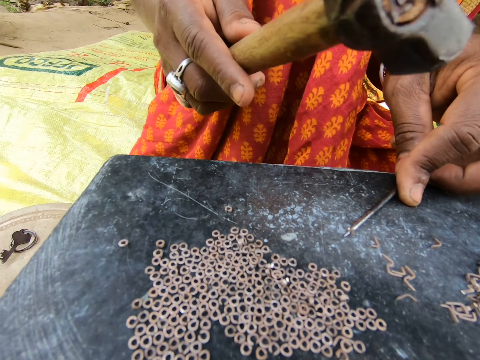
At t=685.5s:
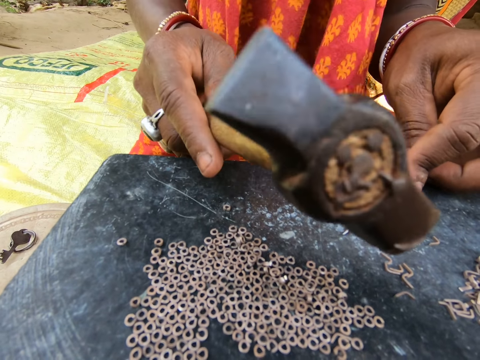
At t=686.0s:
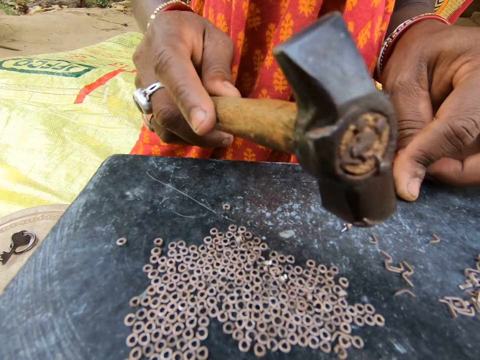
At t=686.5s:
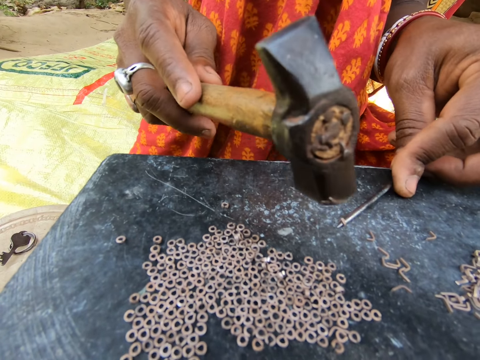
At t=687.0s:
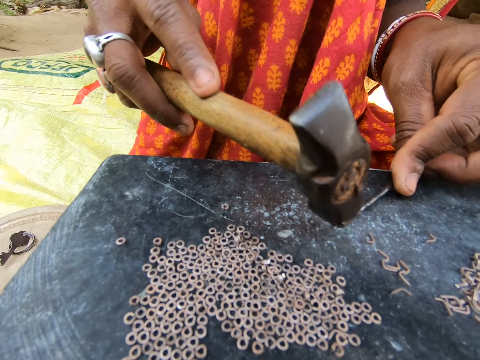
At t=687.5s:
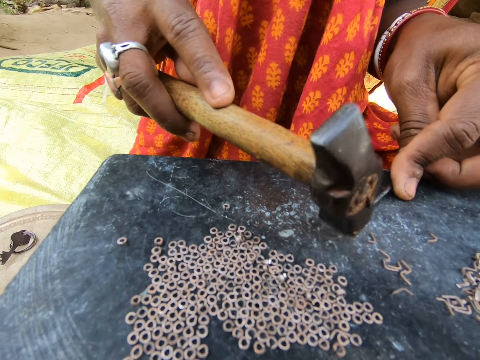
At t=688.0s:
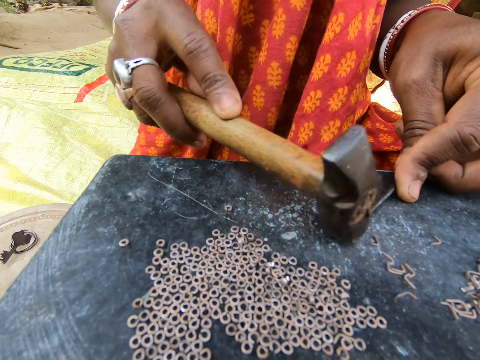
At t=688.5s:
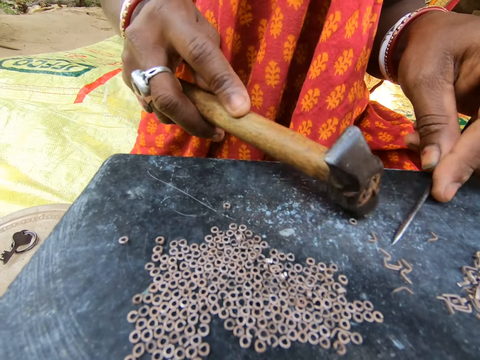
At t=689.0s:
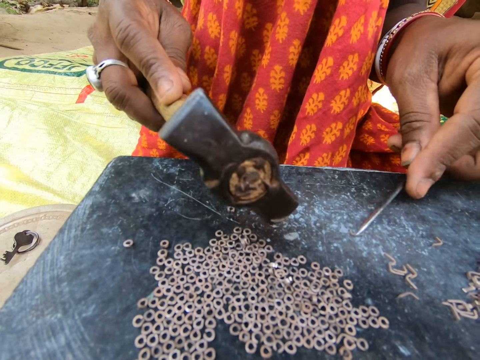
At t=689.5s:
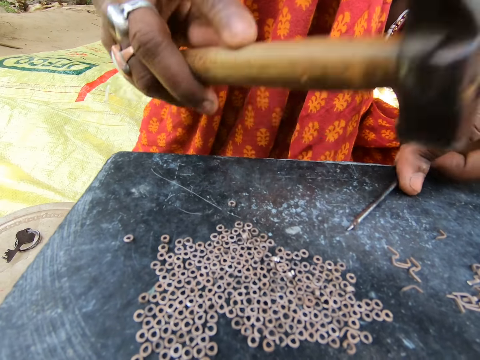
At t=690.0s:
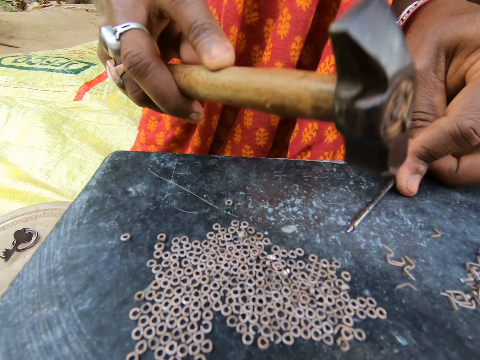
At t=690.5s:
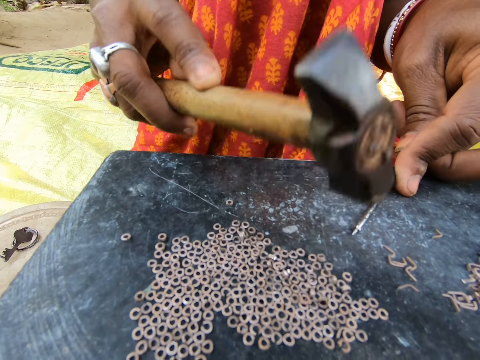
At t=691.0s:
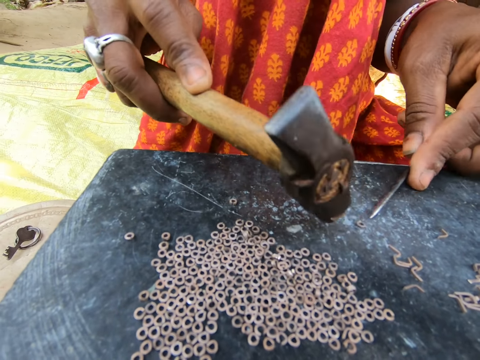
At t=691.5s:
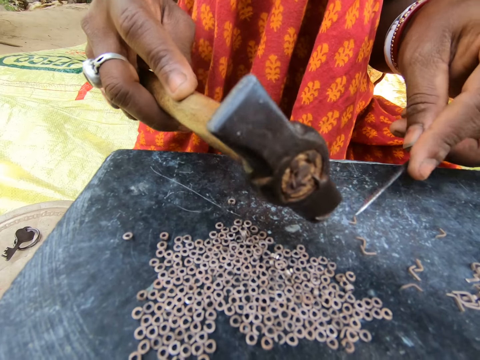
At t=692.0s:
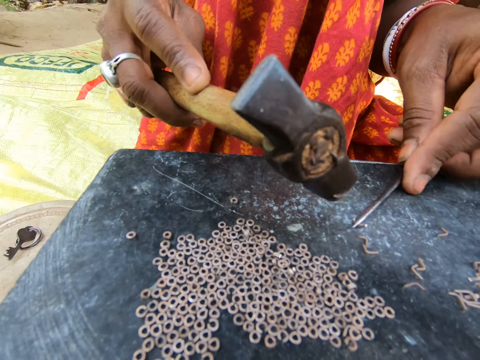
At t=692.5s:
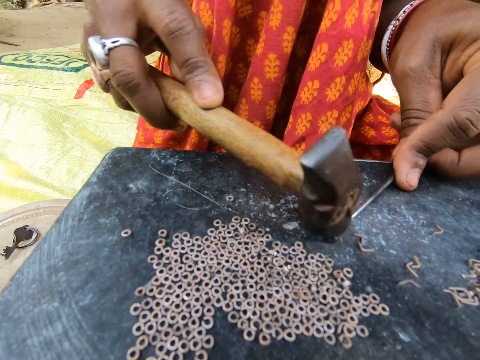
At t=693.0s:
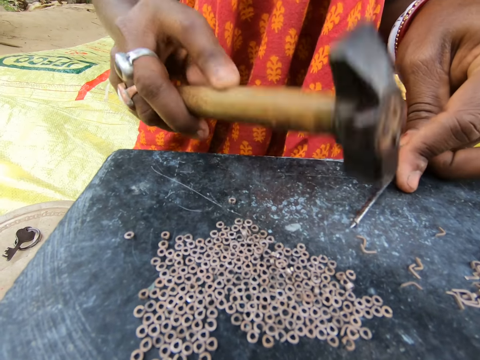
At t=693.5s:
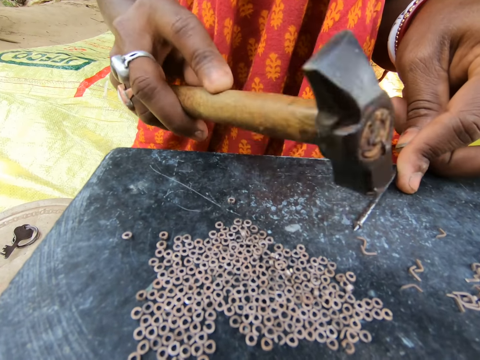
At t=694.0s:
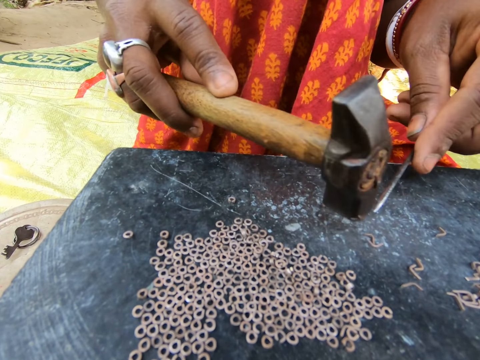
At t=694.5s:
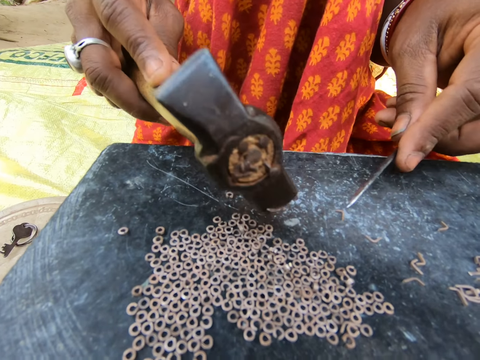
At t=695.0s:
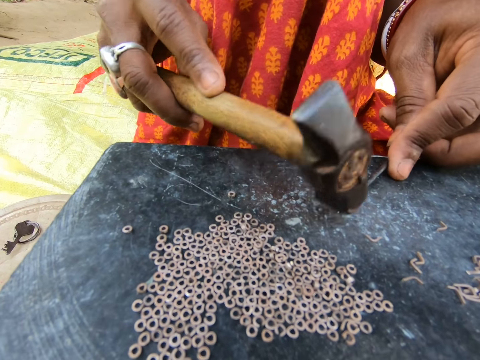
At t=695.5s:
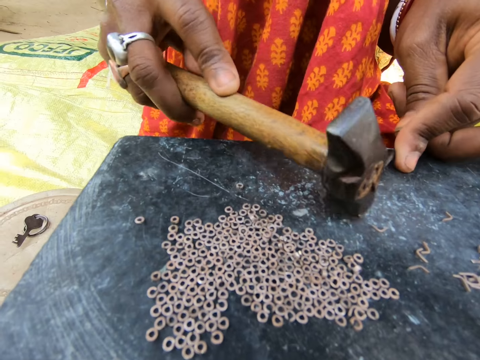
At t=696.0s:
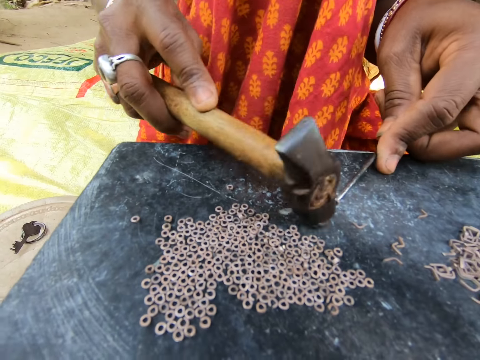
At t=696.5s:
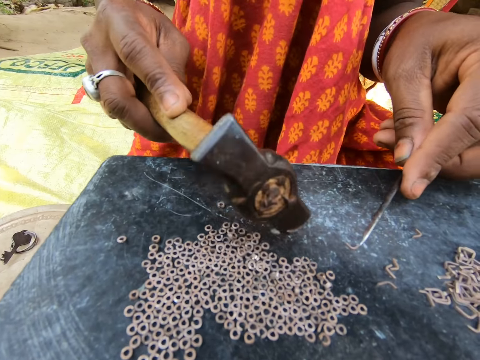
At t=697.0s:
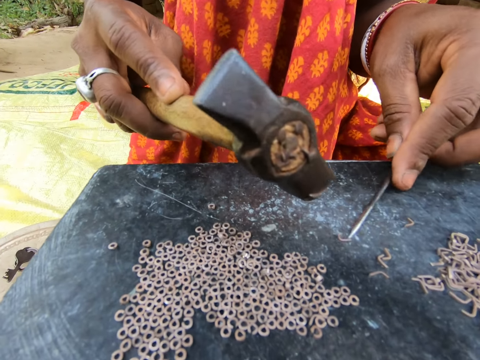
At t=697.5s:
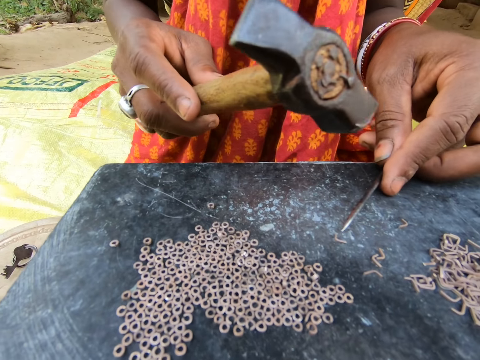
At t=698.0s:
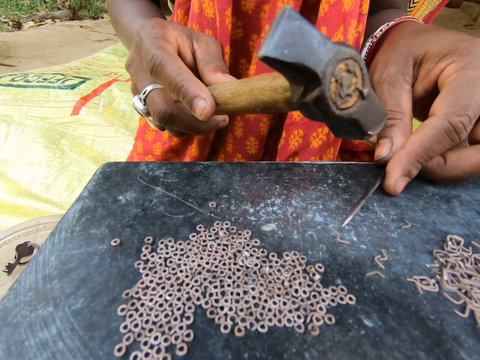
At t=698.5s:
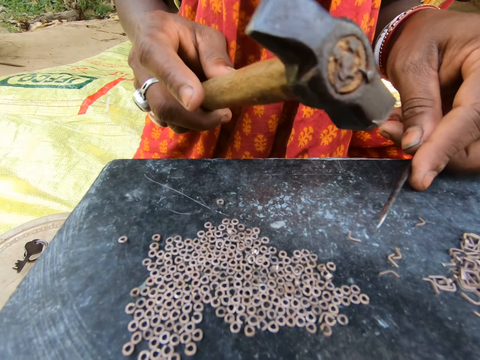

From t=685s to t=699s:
The camera wearer makes split rings with a hammer and a needle. They move the split ring on the table with the hammer. They make split rings with the hammer and the needle. They move the split ring on the table with the hammer. They make split rings with the hammer and the needle. They sit on the floor.

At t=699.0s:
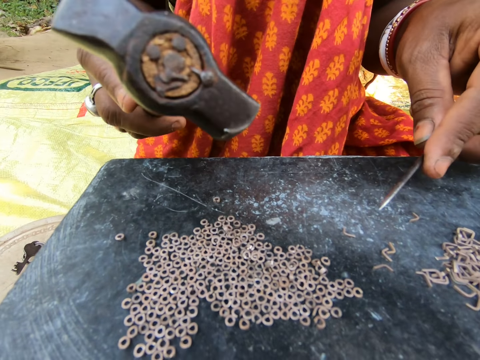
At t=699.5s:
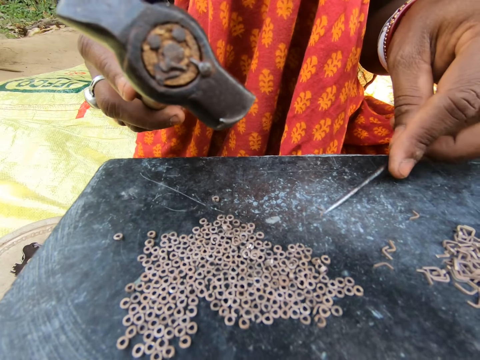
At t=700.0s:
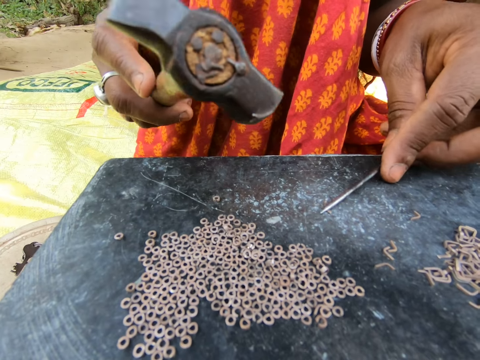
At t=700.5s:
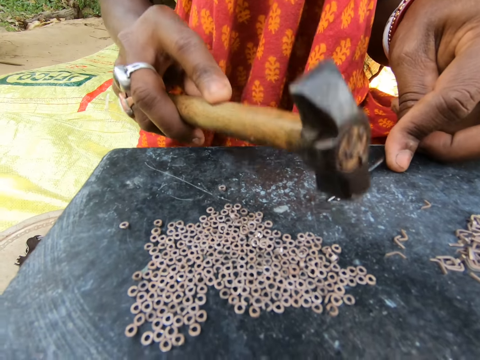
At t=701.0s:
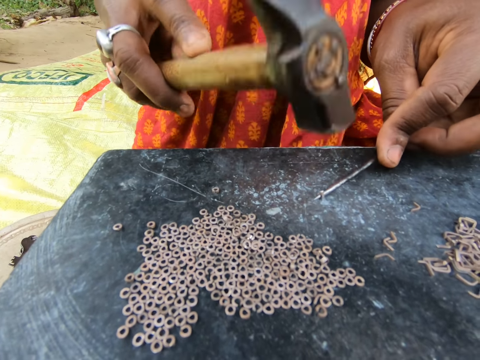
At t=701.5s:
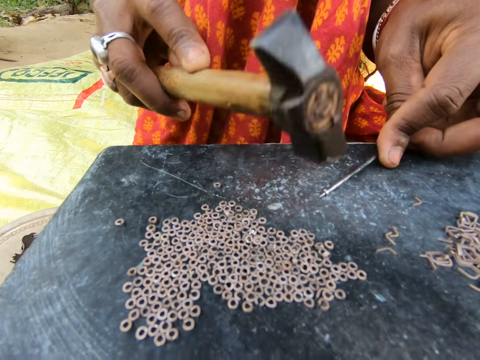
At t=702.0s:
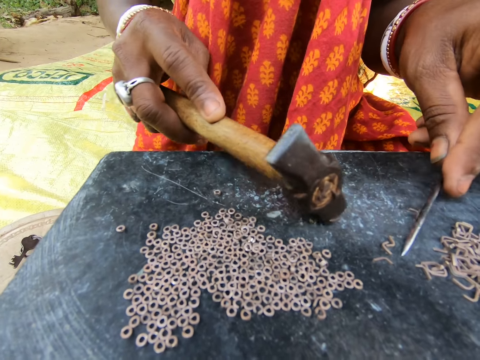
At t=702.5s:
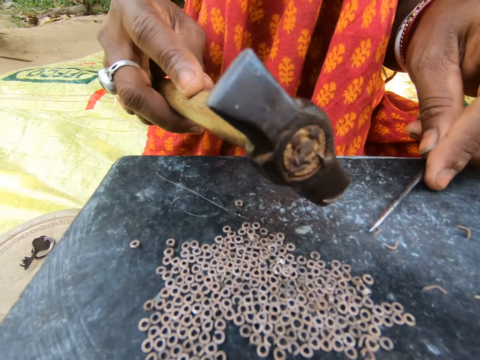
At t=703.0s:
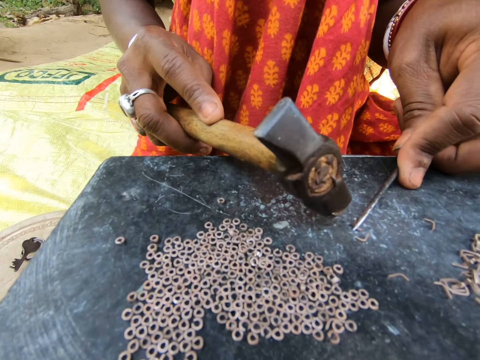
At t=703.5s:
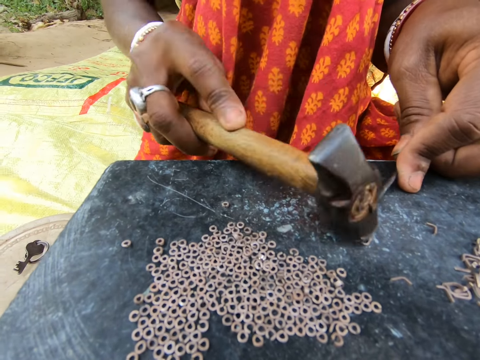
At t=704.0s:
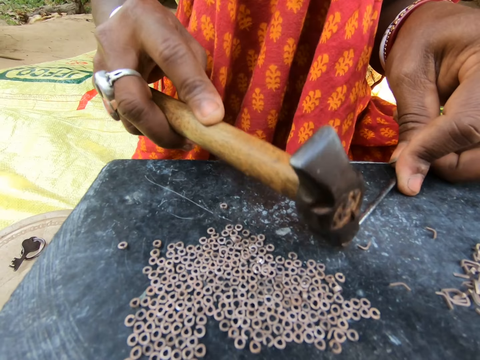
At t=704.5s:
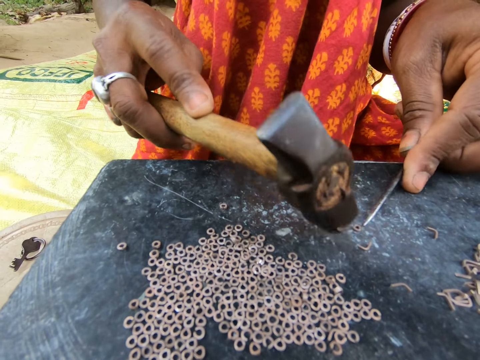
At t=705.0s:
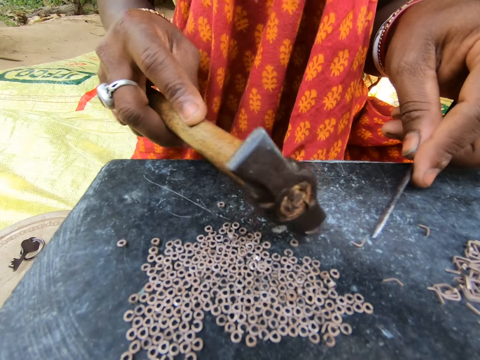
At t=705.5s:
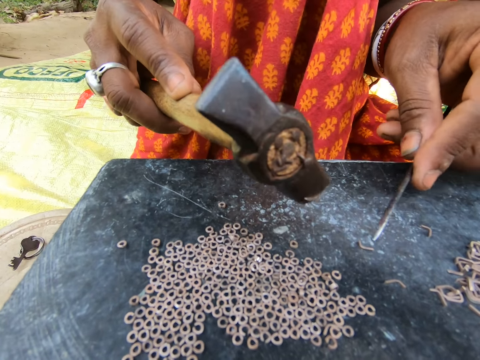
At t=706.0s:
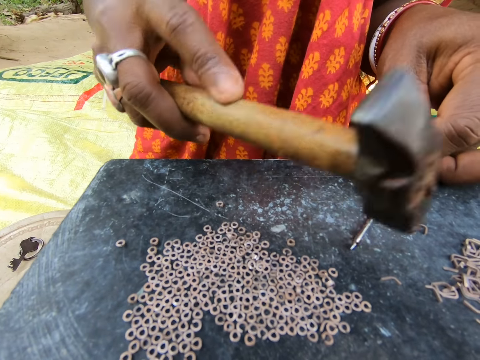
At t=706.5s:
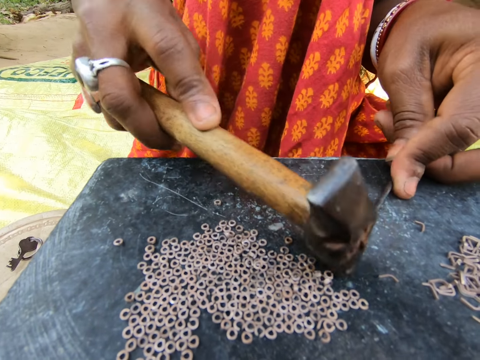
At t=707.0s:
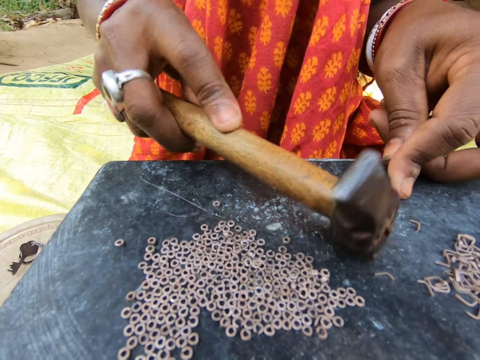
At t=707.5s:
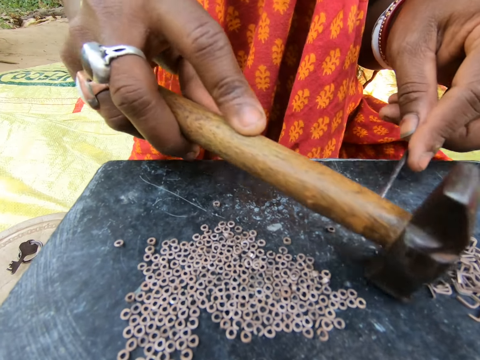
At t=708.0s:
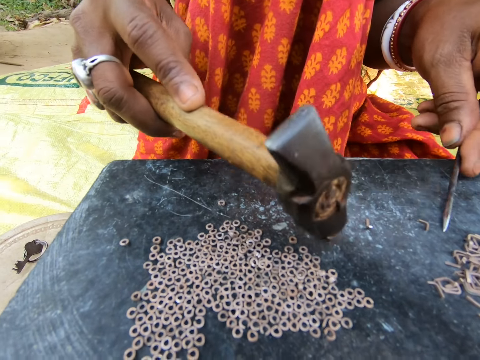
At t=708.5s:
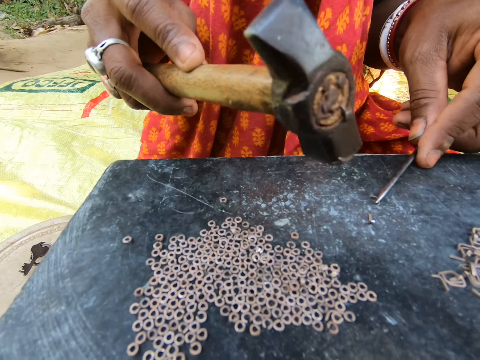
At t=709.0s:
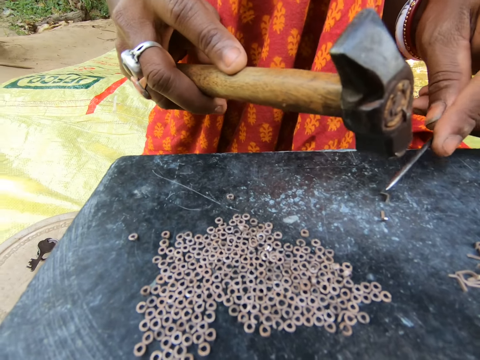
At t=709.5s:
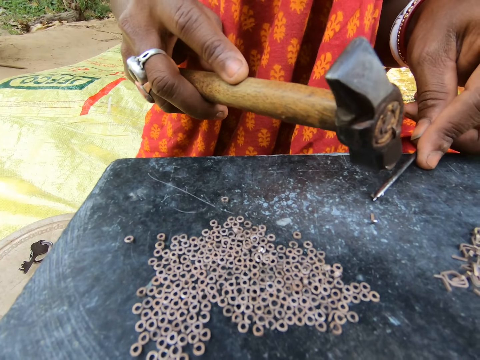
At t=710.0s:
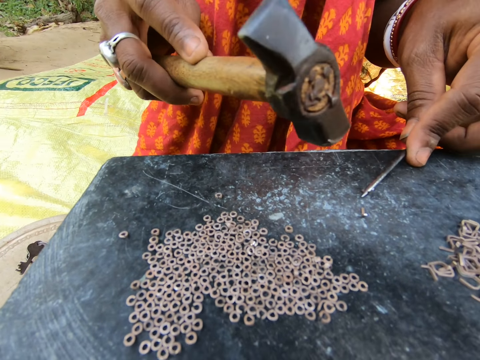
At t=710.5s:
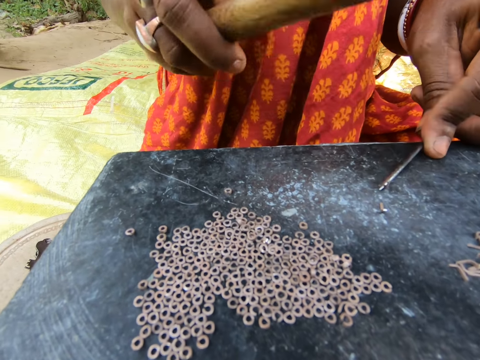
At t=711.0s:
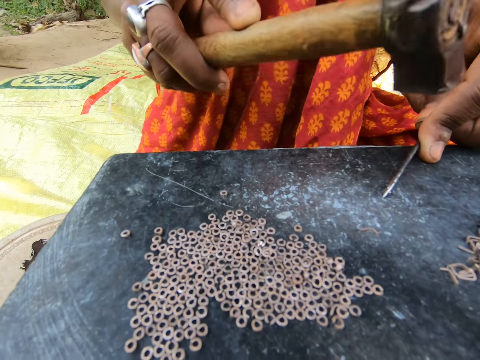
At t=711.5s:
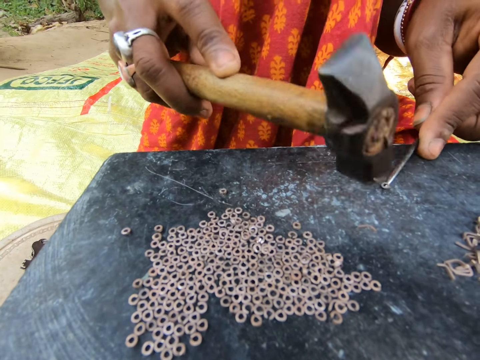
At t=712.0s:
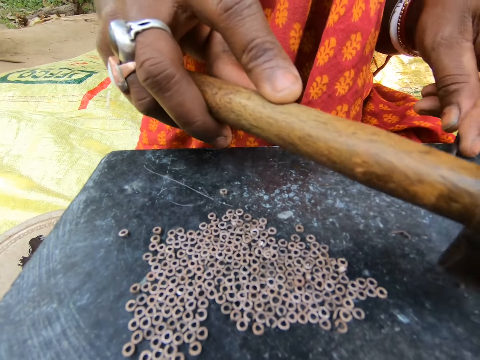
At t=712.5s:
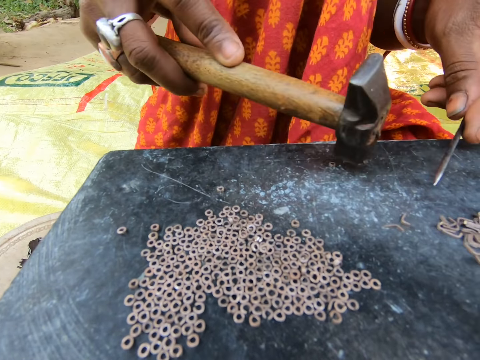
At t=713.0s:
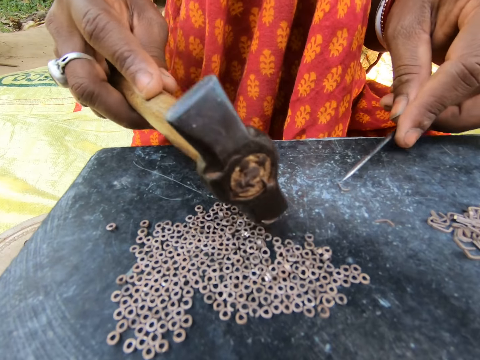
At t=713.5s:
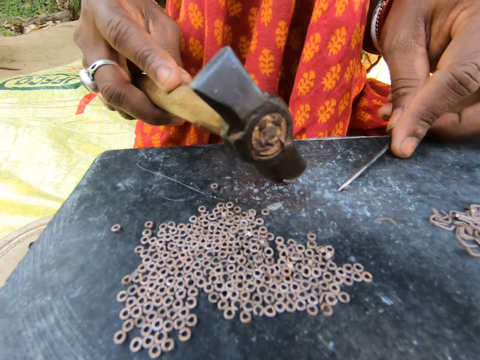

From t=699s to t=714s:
The camera wearer makes split rings with a hammer and a needle. They move the split ring on the table with the hammer. They make split rings with the hammer and the needle. They move the split ring on the table with the hammer. They make split rings with the hammer and the needle. They move the split ring on the table with the hammer. They make split rings with the hammer and the needle.
